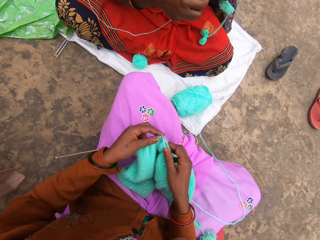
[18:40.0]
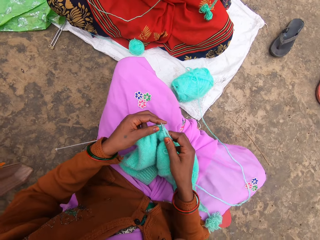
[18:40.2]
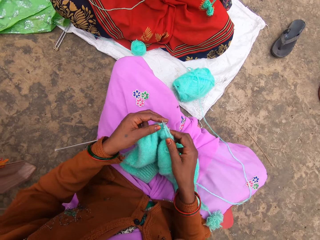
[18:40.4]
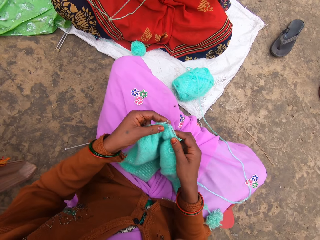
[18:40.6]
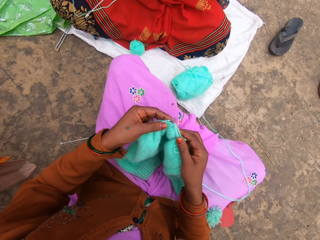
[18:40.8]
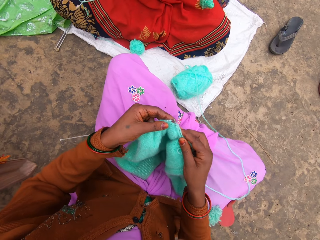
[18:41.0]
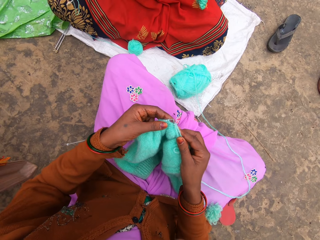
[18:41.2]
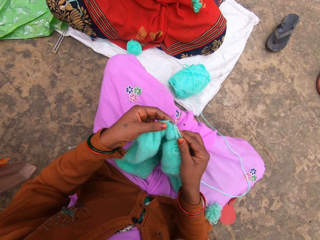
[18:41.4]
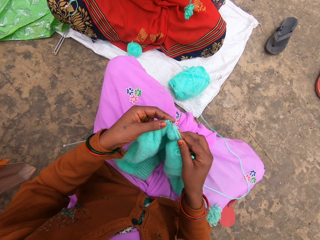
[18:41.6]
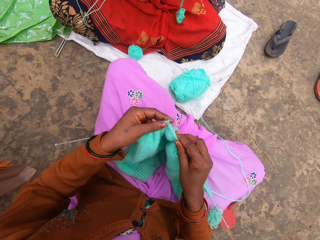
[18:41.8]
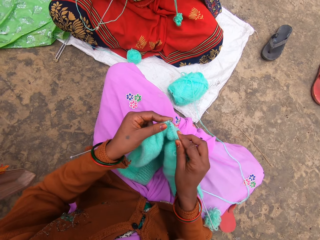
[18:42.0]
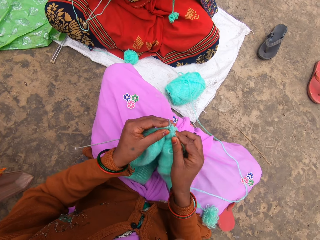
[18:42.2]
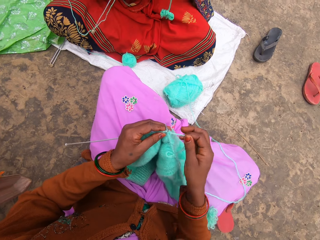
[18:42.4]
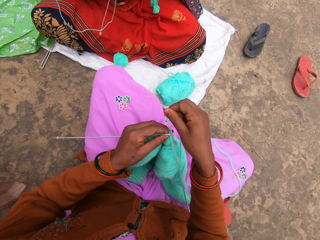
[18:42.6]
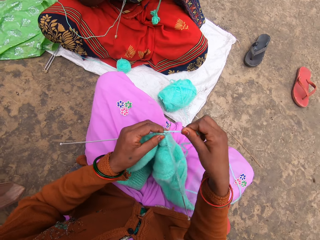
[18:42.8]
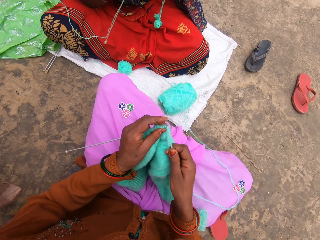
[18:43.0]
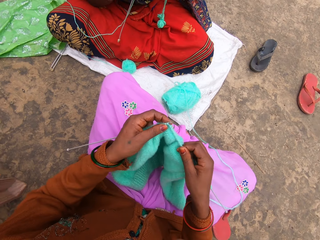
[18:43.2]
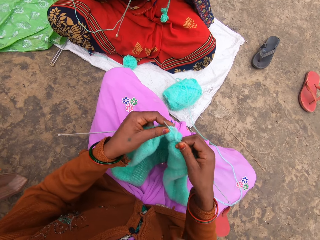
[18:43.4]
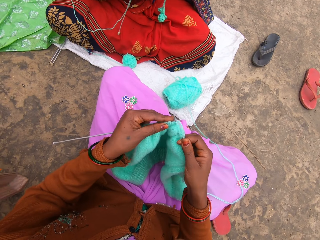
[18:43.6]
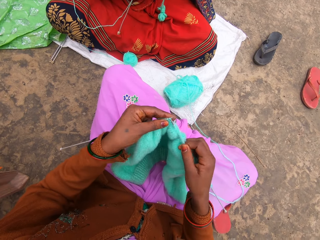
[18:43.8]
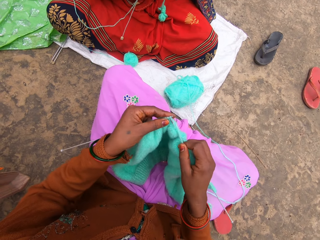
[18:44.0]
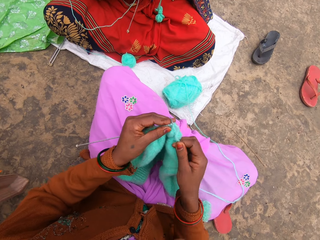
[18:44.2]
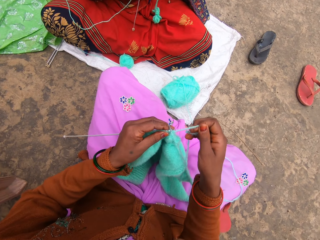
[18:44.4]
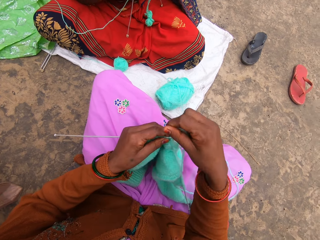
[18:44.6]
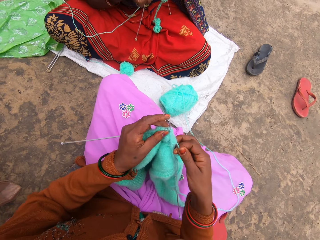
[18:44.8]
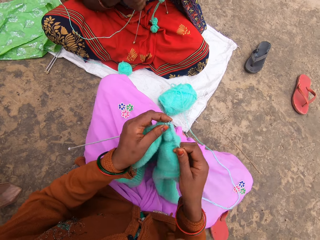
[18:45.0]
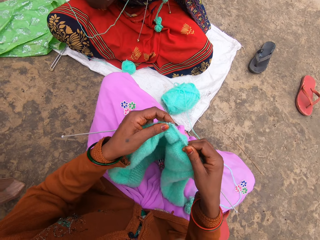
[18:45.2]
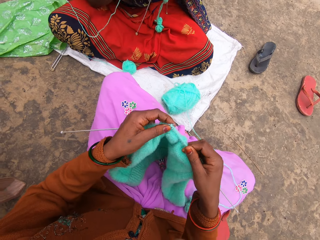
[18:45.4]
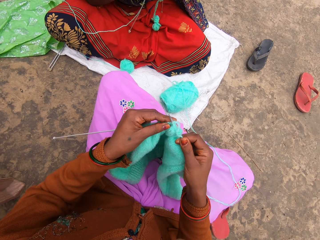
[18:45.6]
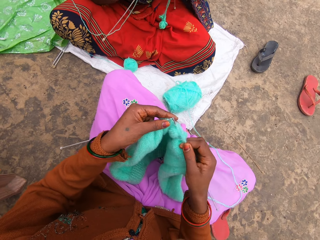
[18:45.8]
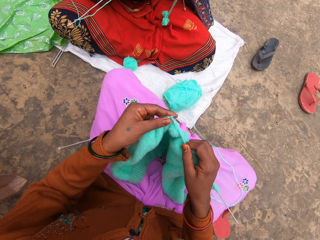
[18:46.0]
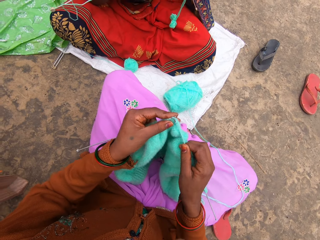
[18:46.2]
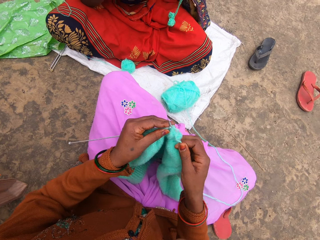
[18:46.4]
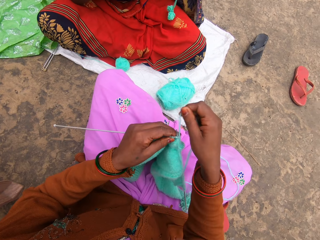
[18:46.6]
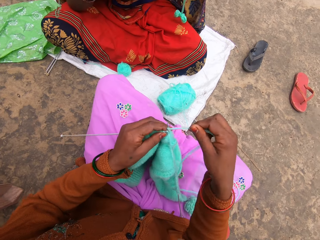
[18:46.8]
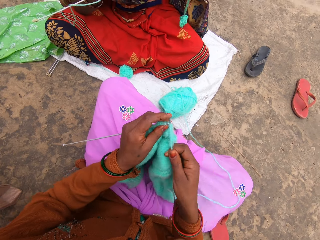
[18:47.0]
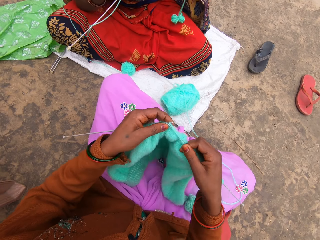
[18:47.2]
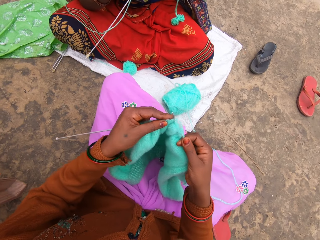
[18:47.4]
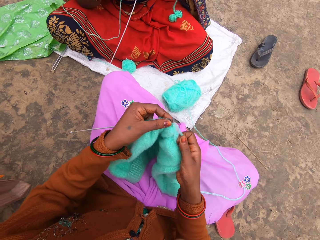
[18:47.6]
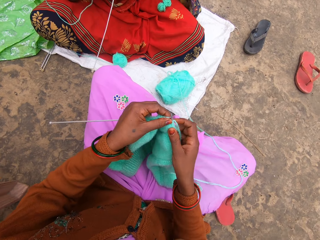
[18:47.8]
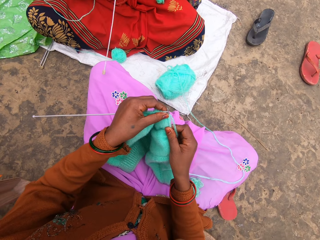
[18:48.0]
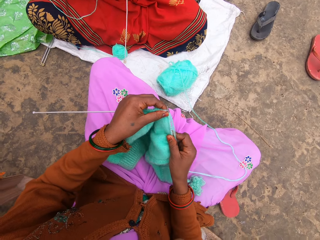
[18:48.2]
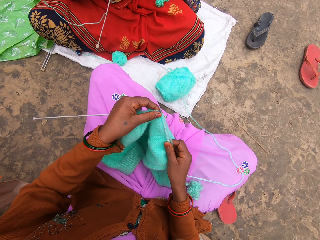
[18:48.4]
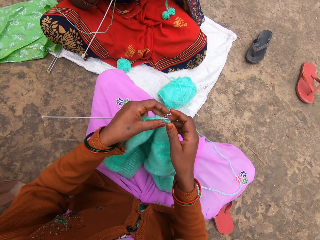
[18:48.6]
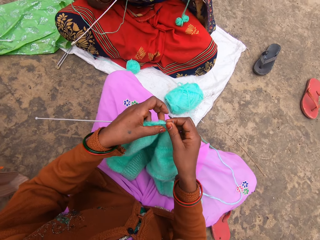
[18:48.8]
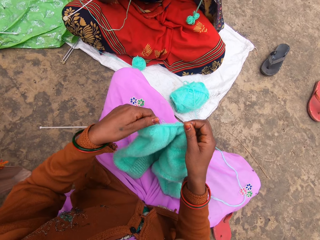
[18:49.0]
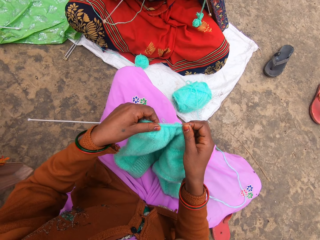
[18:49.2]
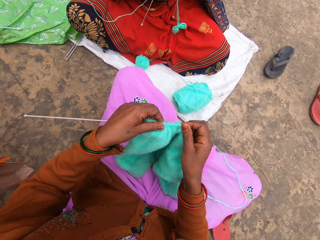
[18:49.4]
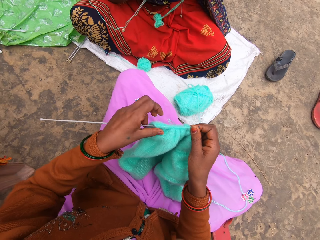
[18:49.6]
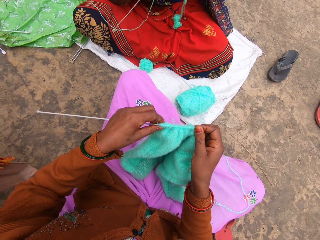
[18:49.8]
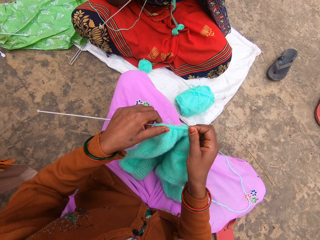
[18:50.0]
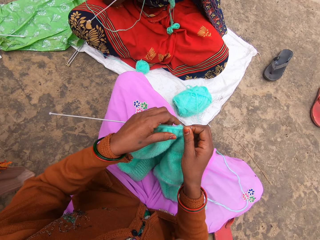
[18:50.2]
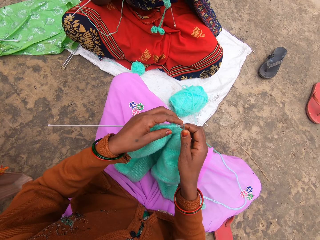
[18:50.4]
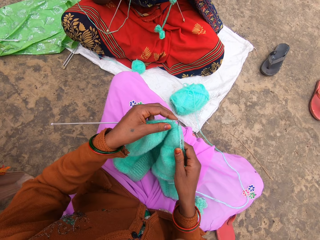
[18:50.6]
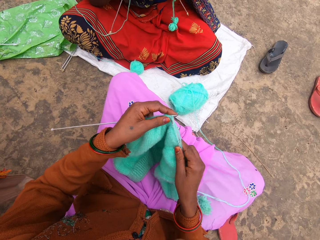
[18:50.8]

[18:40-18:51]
The woman knits. The camera wearer starts to knit the garment.

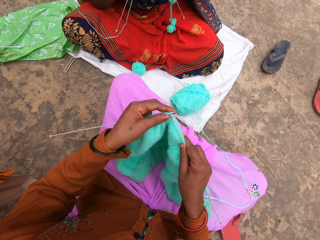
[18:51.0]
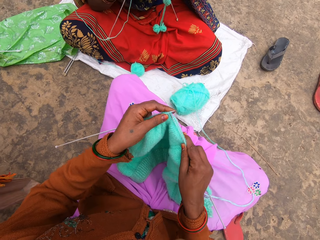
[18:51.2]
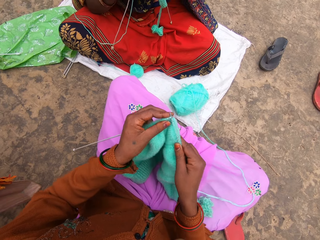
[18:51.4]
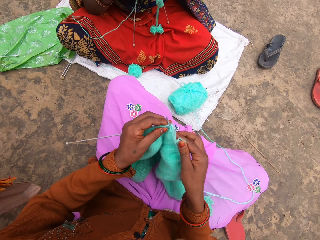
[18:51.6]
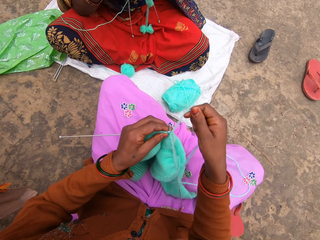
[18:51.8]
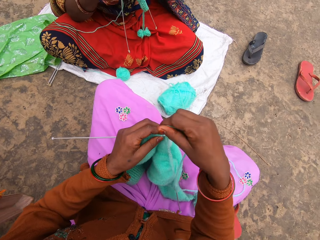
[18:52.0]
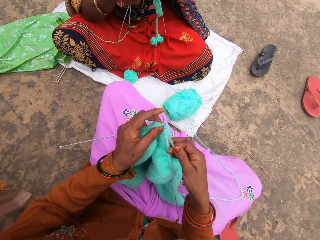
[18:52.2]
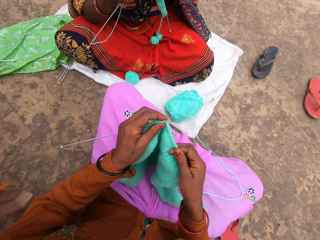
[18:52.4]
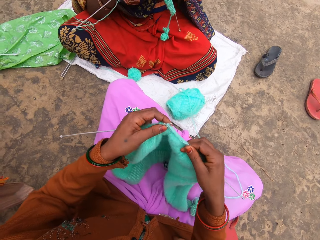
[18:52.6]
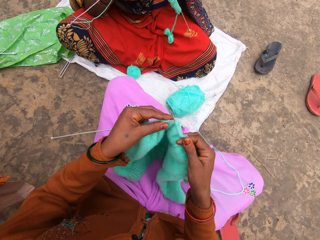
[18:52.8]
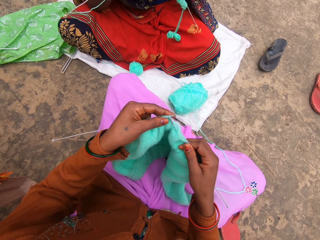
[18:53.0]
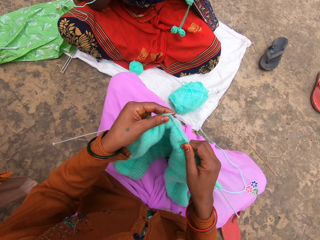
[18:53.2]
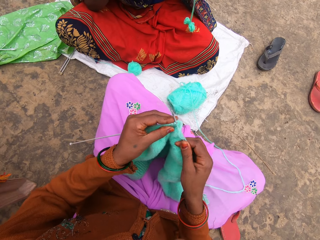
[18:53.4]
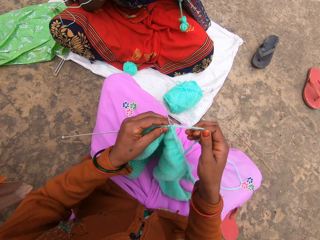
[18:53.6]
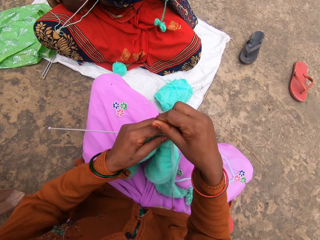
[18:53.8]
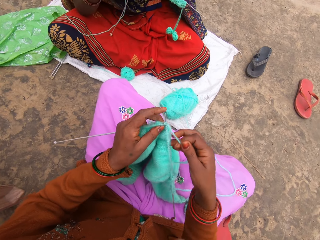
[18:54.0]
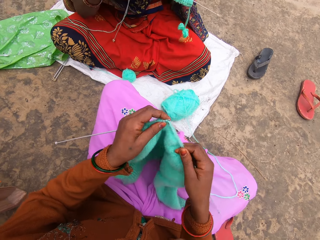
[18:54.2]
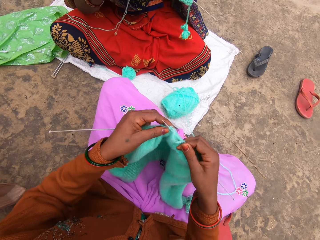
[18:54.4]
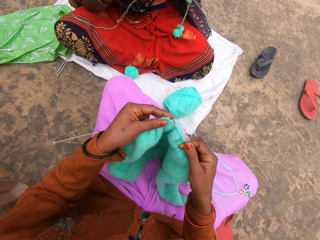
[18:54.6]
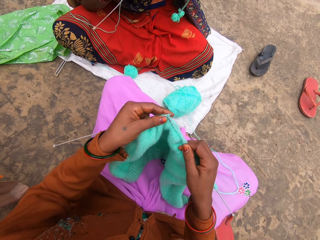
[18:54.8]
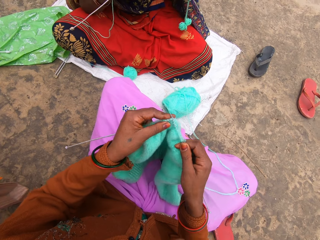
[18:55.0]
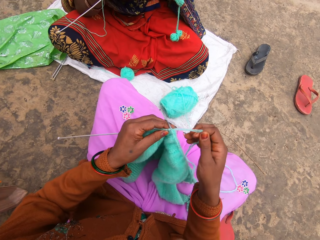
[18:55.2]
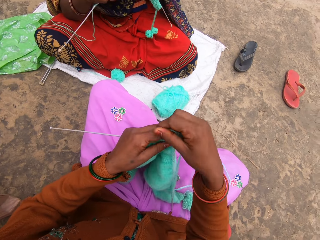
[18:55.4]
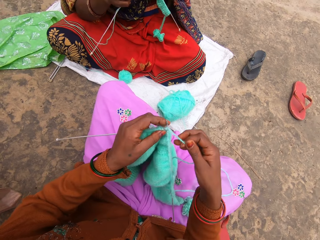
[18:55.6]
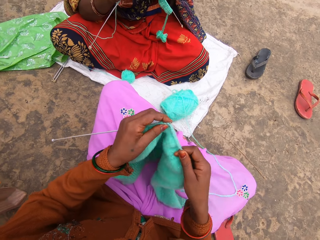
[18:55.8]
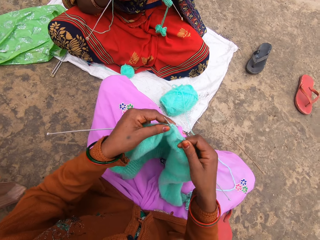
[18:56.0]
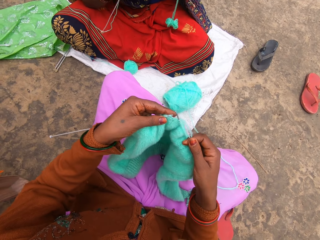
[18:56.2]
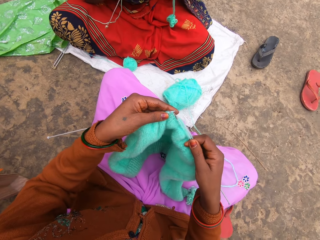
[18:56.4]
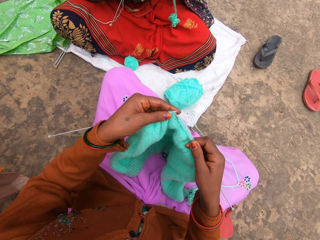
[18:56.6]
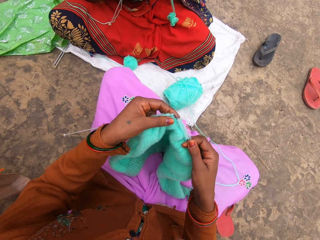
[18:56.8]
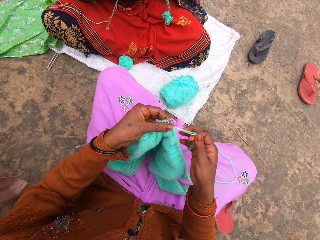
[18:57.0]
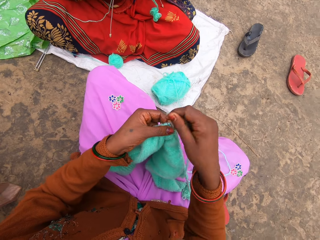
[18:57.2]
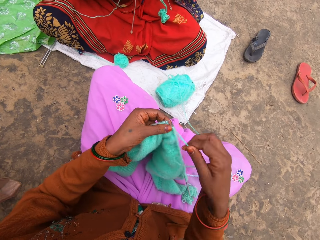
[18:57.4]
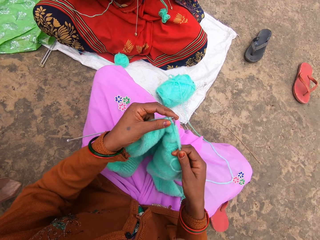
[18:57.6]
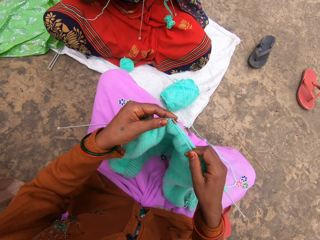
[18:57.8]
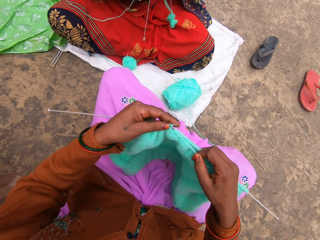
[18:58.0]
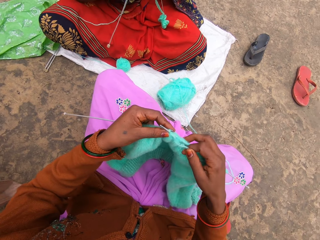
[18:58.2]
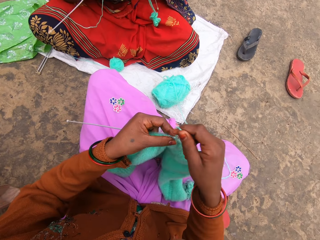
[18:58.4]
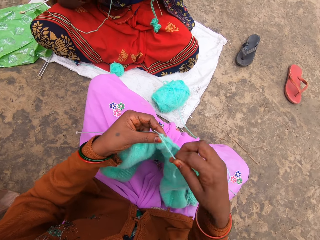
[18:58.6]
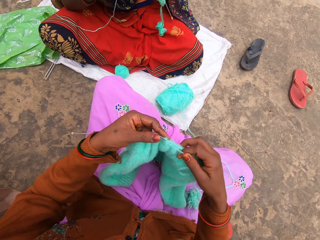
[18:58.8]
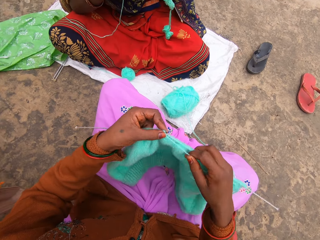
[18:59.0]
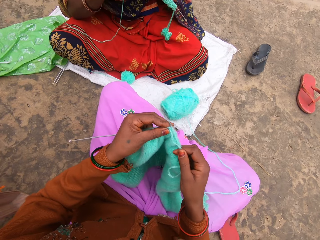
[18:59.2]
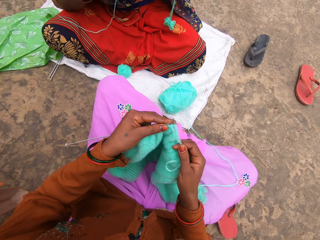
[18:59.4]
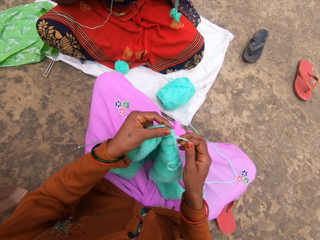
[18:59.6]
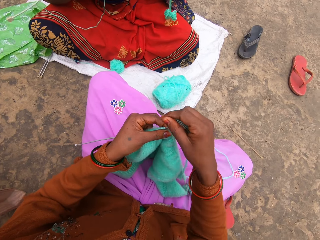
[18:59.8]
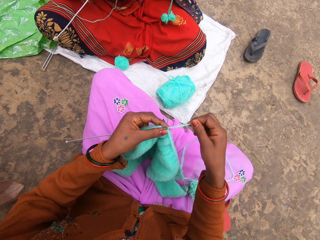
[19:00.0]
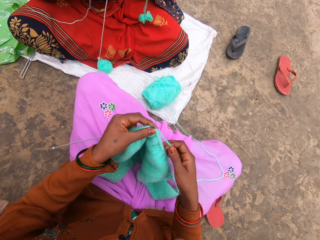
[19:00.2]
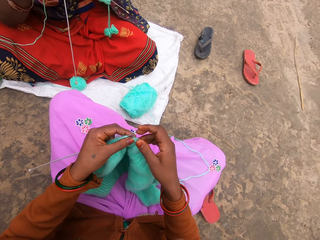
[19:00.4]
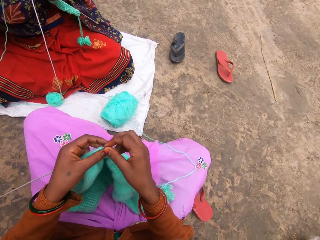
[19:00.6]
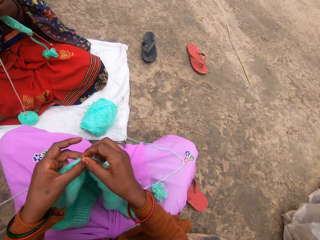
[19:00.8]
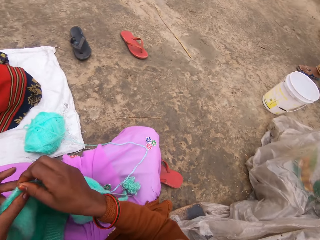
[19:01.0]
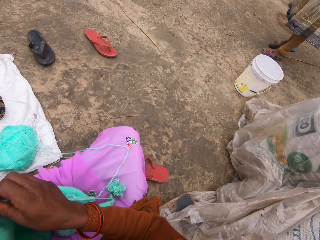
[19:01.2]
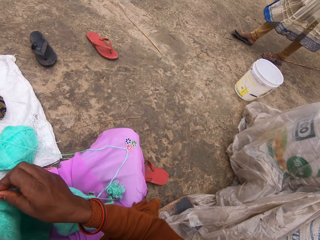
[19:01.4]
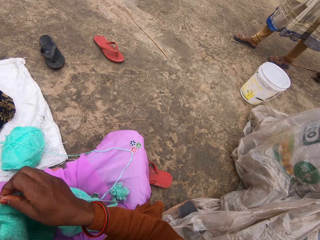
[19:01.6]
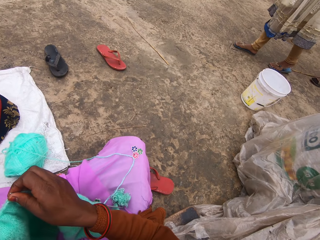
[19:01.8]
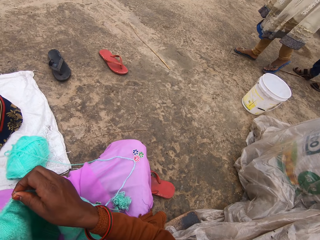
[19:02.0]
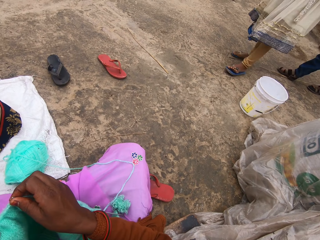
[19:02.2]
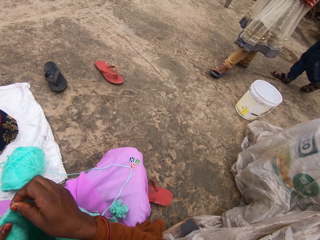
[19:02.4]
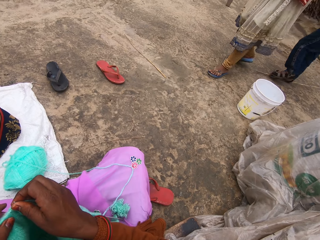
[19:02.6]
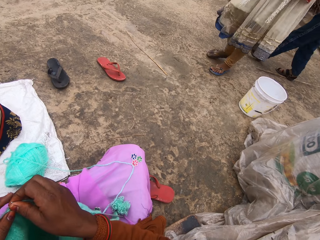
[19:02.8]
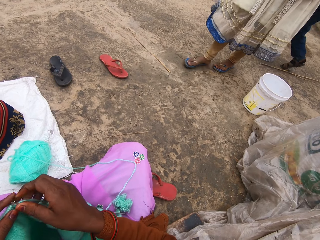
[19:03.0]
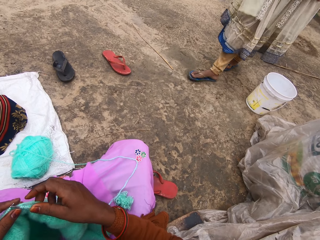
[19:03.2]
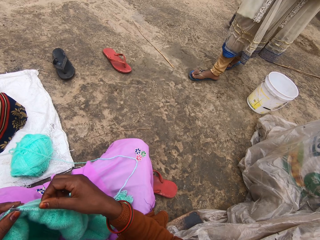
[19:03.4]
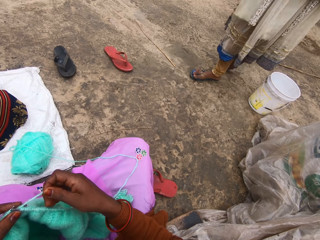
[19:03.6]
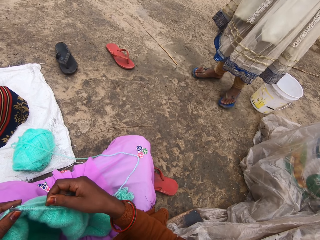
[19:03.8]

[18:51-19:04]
A woman starts to knit the garment. The camera wearer looks around.
